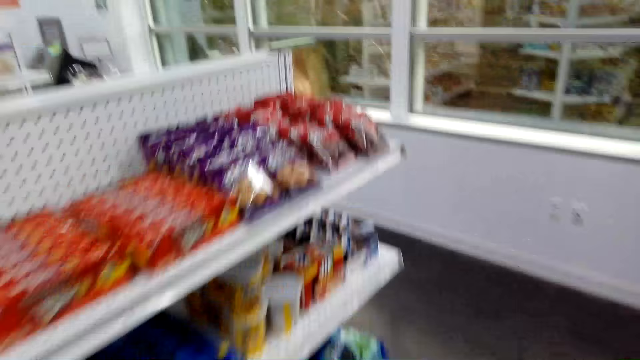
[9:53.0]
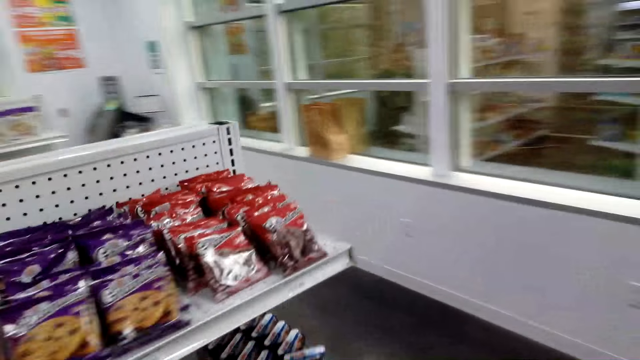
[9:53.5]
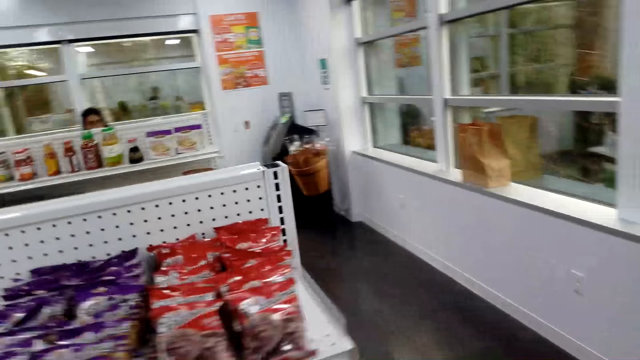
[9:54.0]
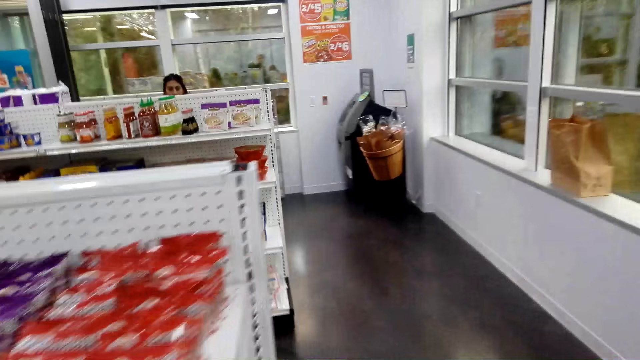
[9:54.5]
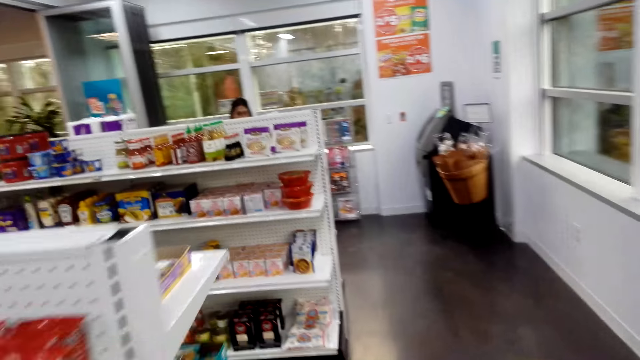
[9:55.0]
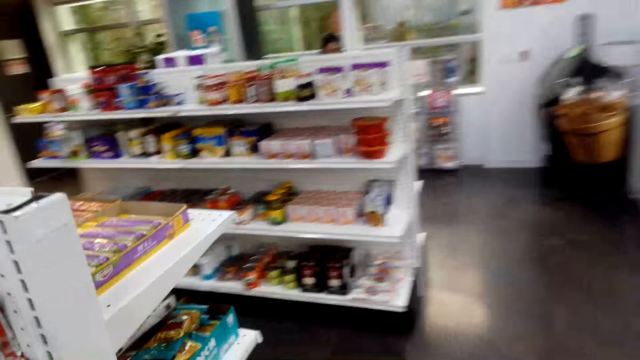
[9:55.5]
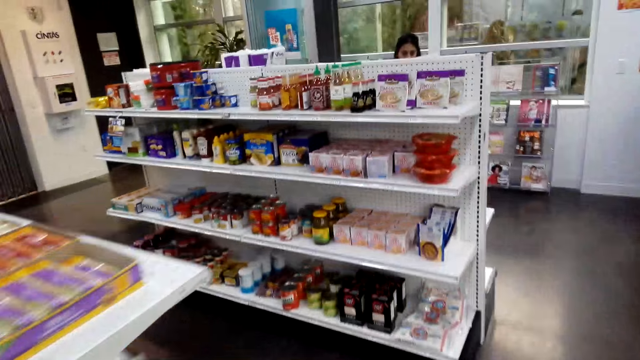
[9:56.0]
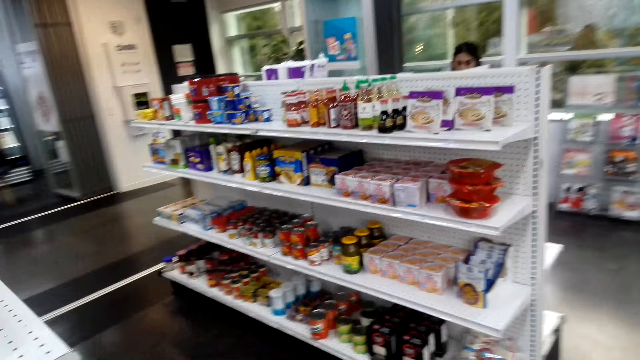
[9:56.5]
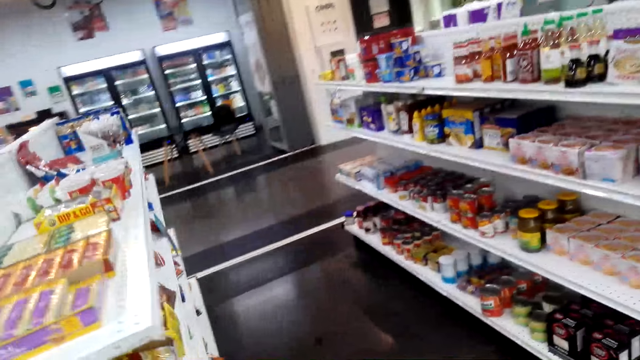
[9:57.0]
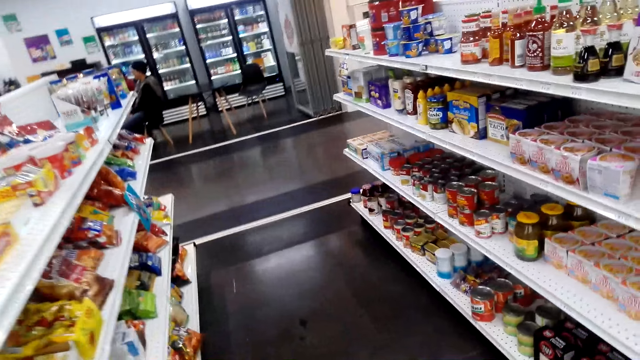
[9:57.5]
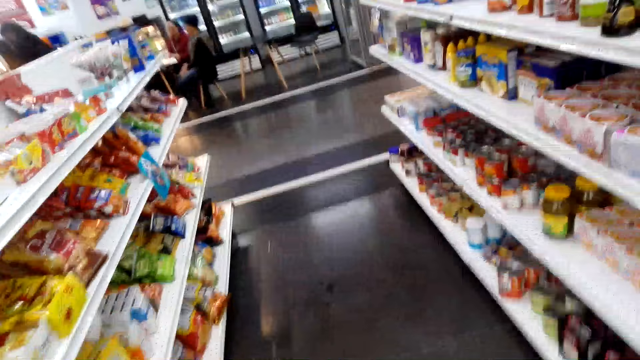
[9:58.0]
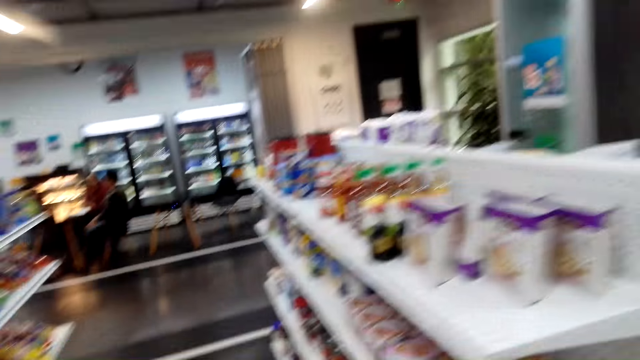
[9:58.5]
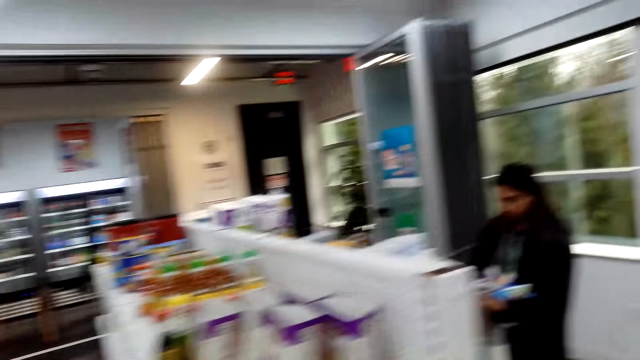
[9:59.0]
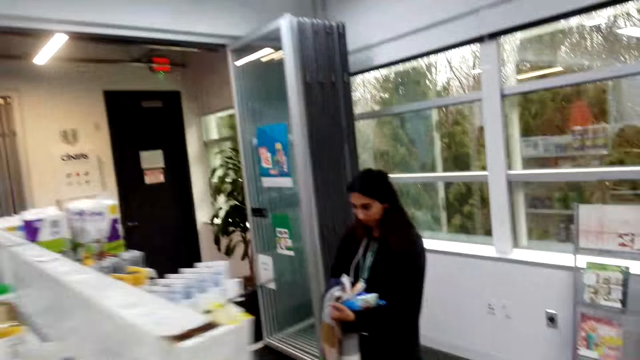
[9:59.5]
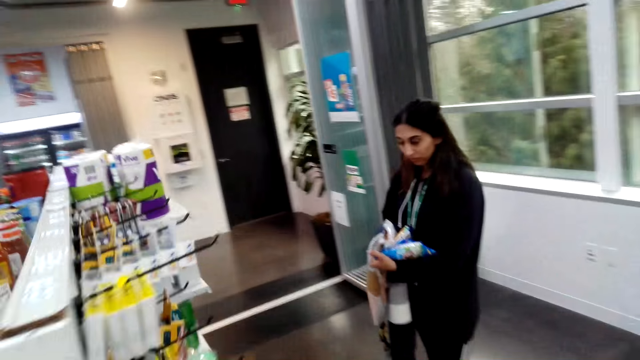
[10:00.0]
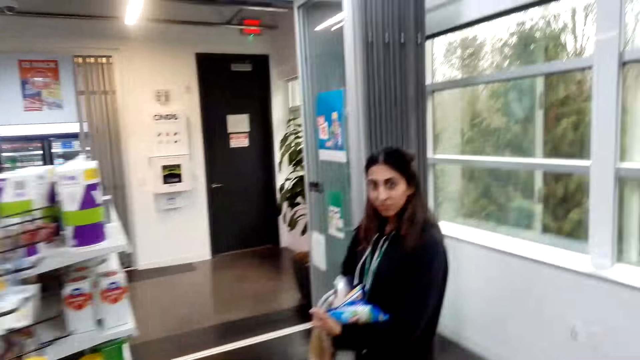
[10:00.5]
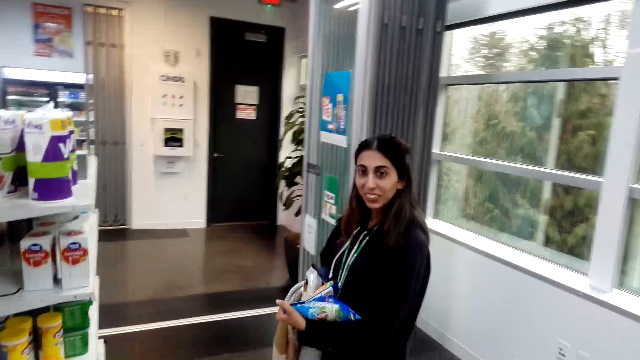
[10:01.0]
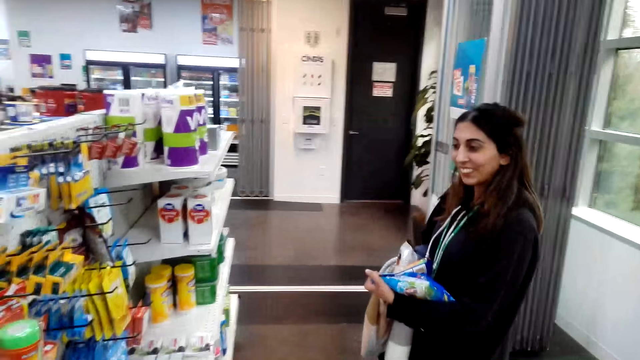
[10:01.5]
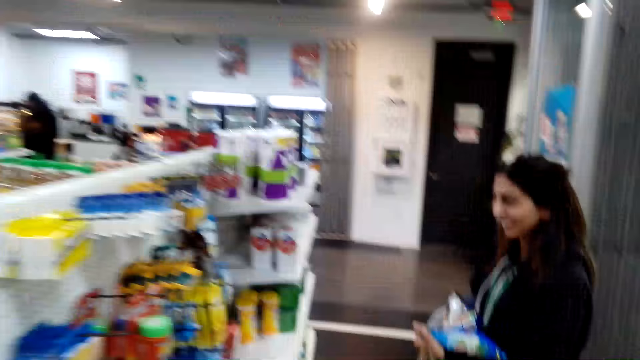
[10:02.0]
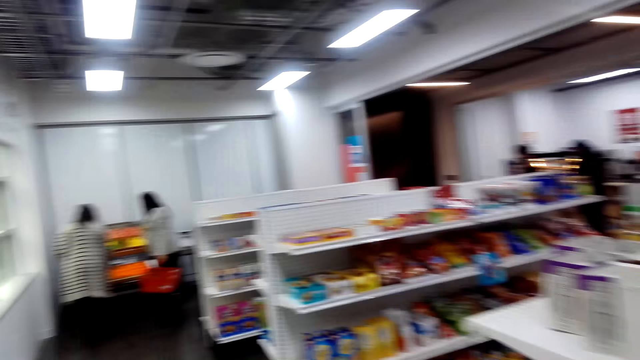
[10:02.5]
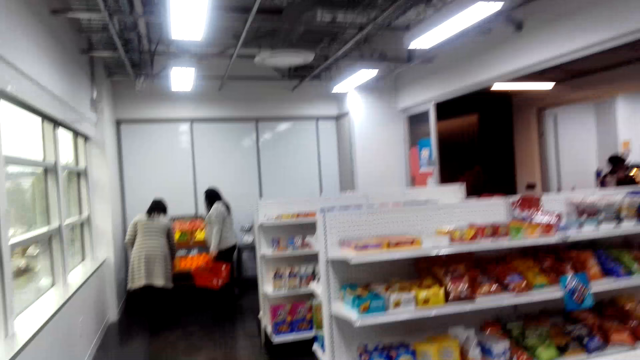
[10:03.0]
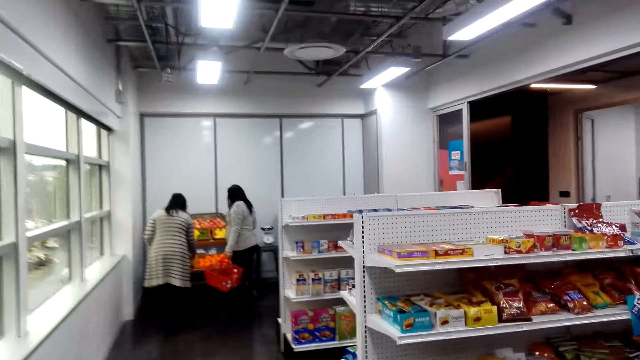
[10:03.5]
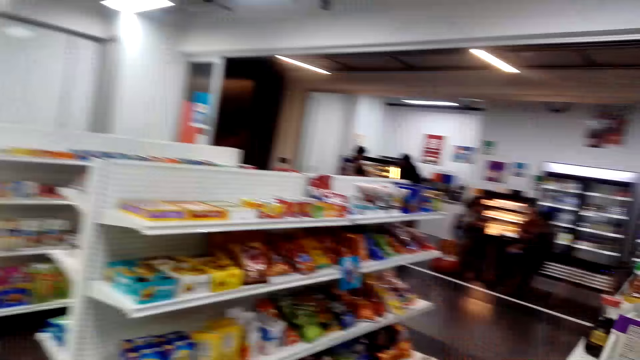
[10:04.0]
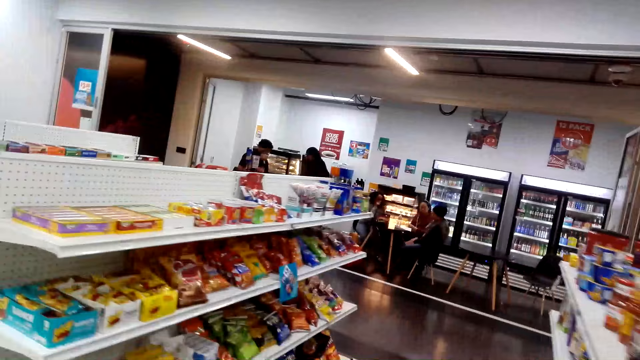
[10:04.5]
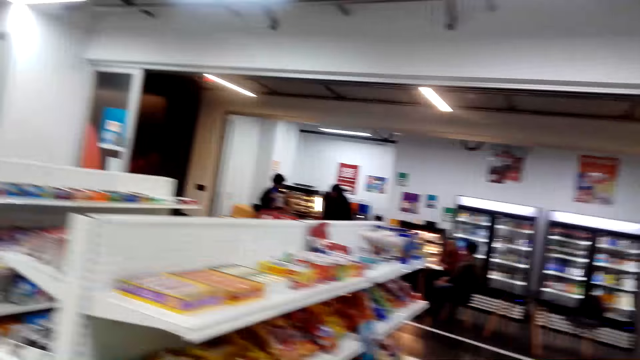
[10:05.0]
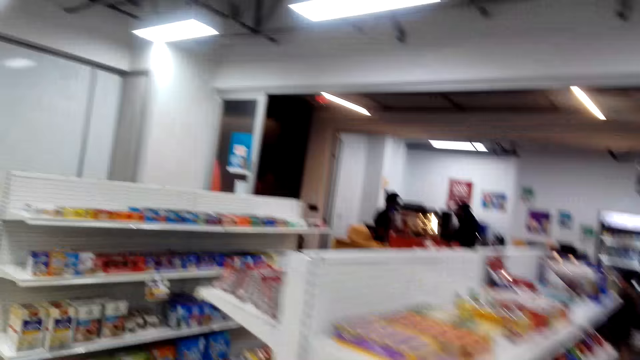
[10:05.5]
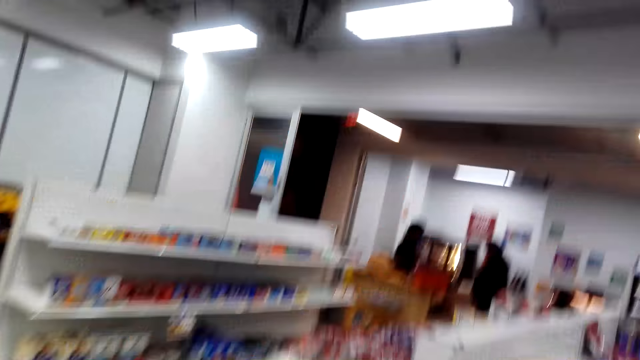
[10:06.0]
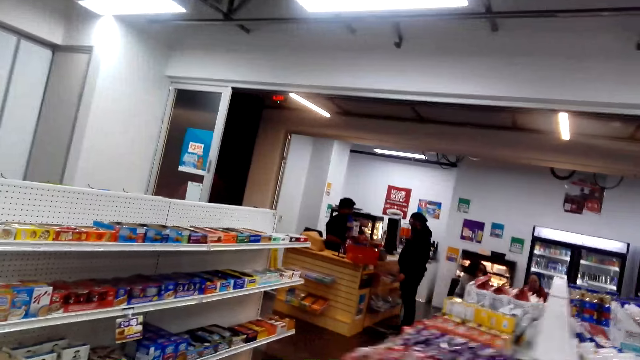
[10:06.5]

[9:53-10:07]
A woman looks around and smiles. The camera wearer looks around.

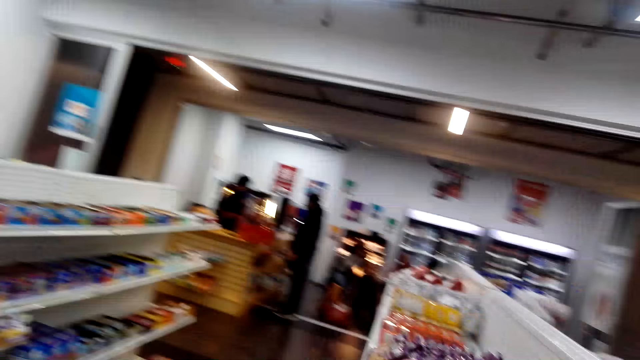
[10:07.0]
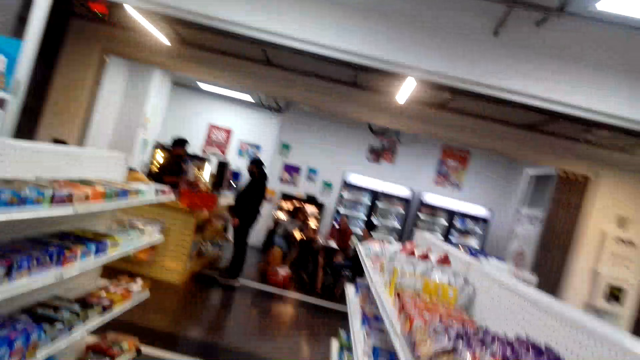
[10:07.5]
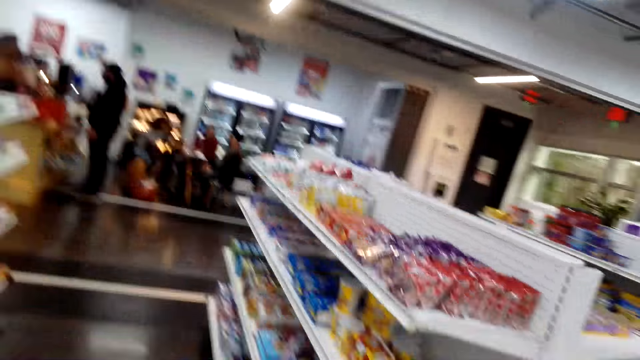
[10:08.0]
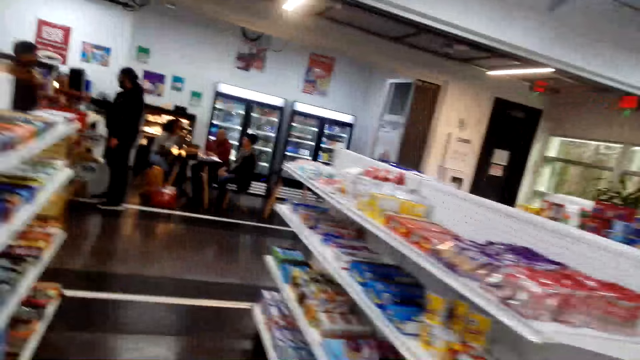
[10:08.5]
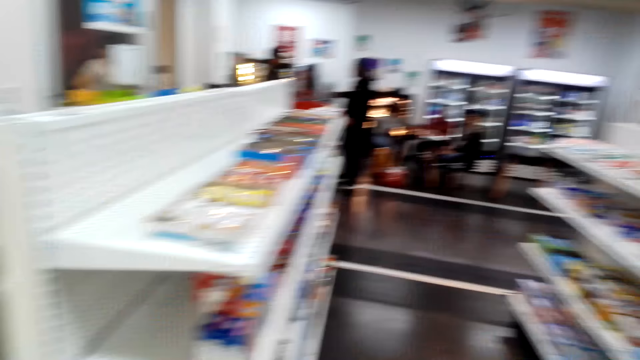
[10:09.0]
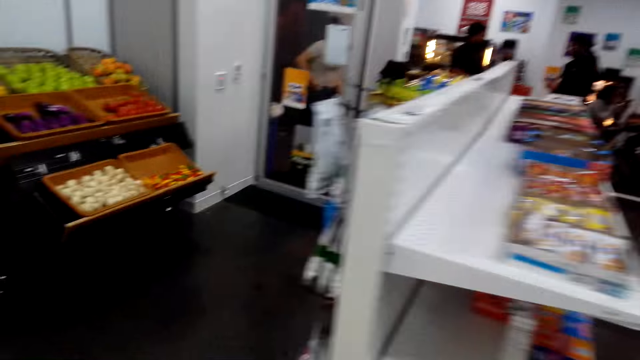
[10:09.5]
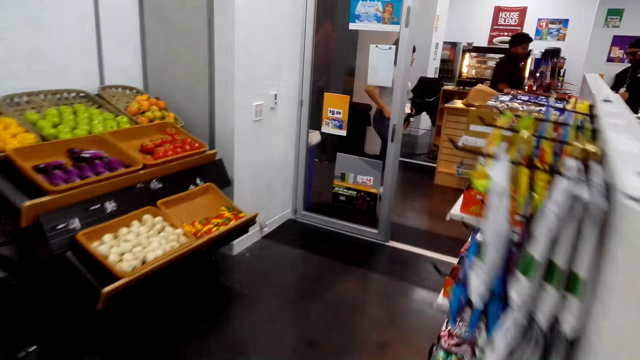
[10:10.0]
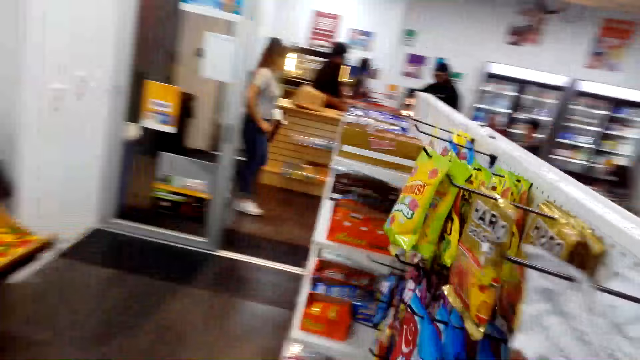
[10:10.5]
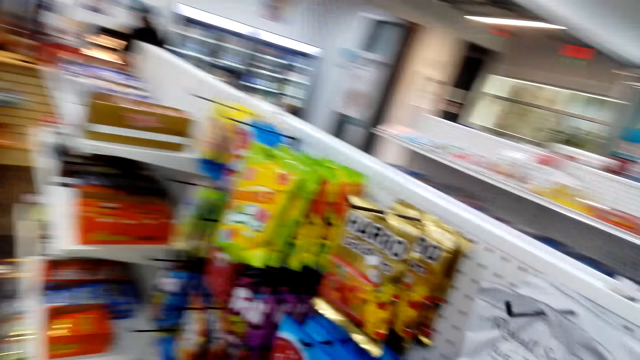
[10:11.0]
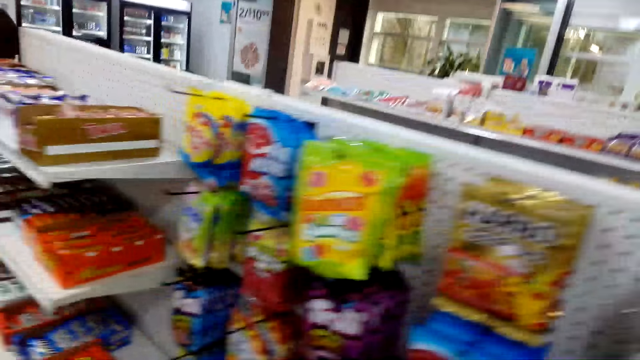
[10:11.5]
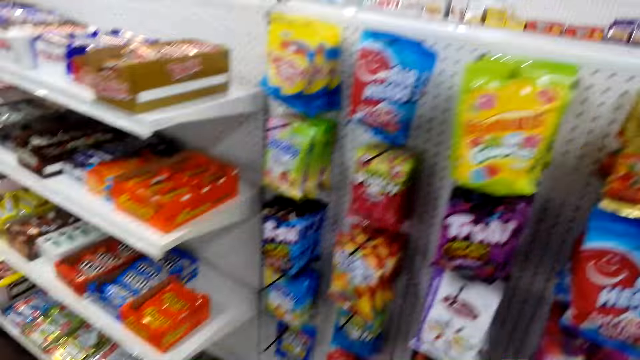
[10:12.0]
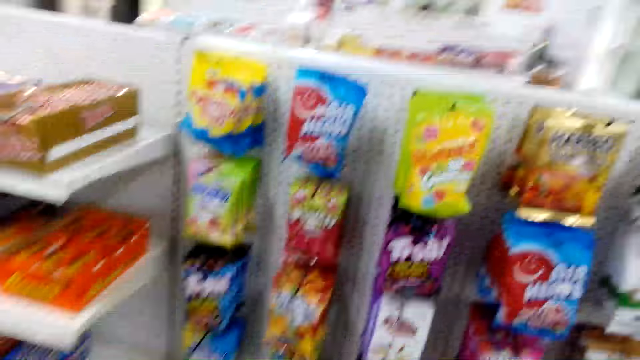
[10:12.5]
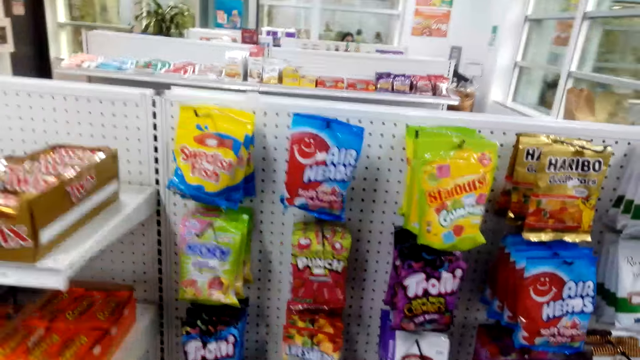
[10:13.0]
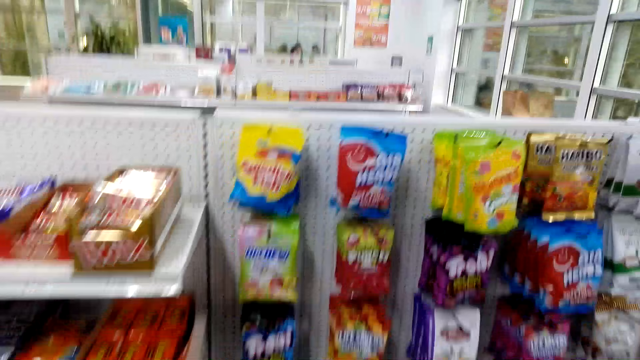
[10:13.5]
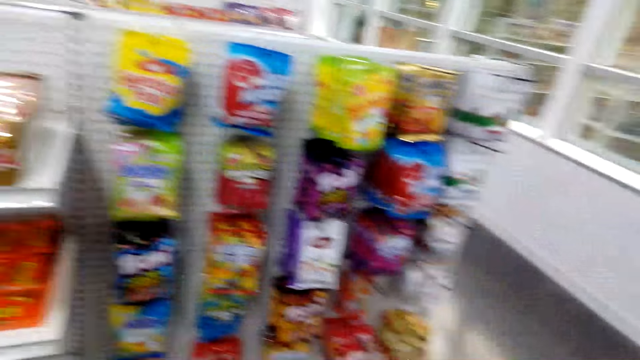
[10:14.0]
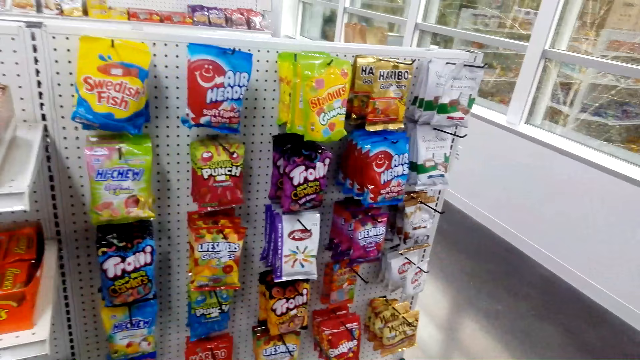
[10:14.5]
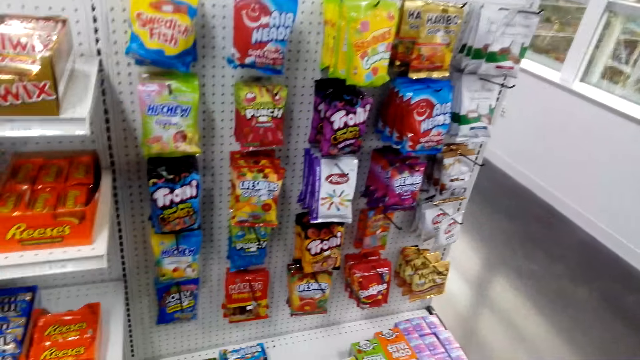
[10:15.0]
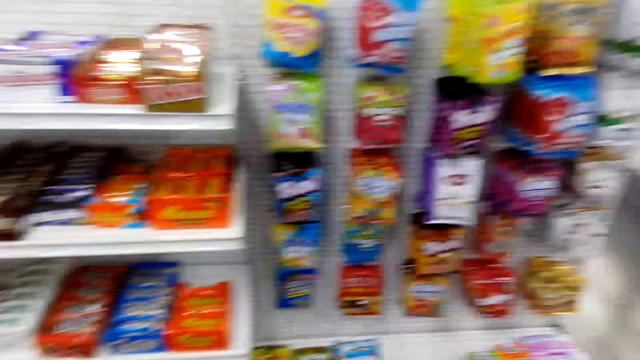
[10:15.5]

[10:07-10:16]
A woman walks around. The camera wearer walks around.
